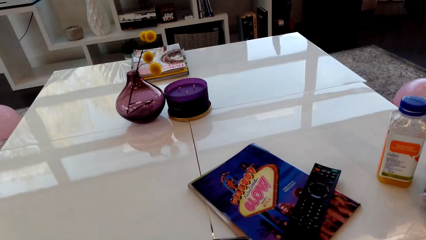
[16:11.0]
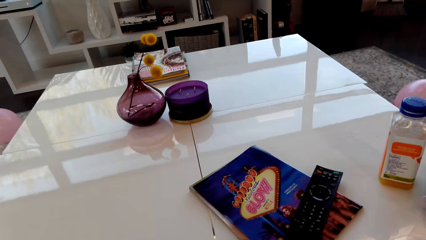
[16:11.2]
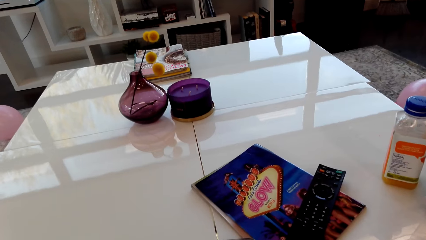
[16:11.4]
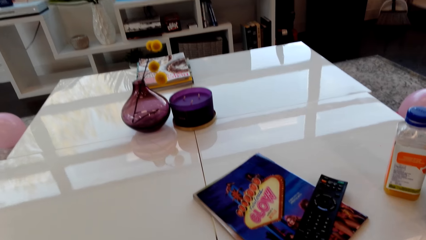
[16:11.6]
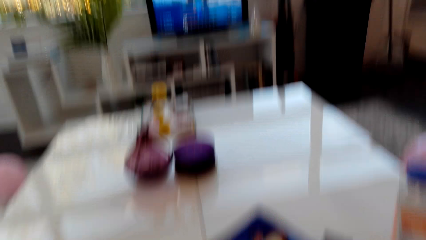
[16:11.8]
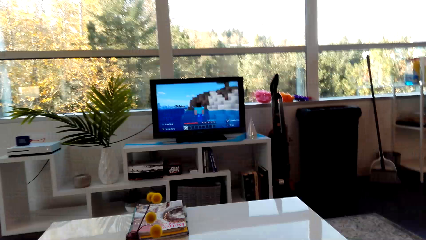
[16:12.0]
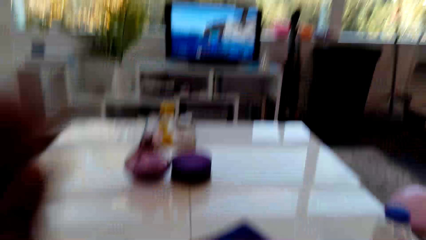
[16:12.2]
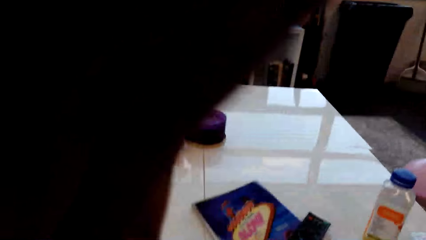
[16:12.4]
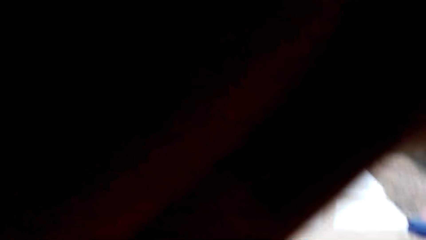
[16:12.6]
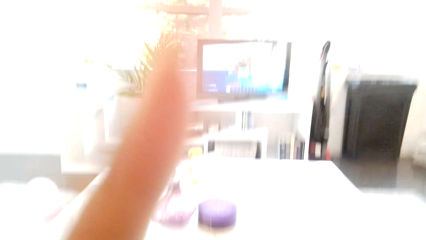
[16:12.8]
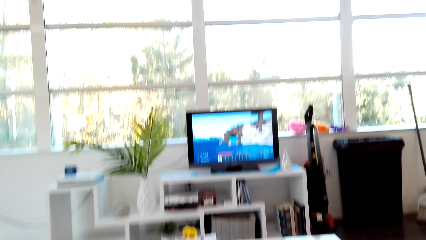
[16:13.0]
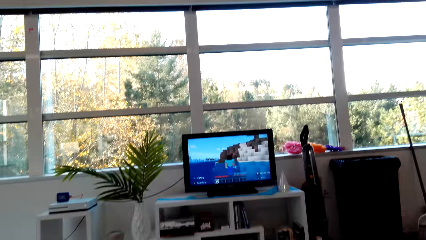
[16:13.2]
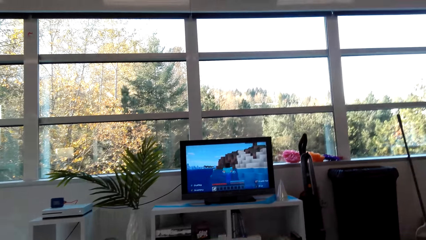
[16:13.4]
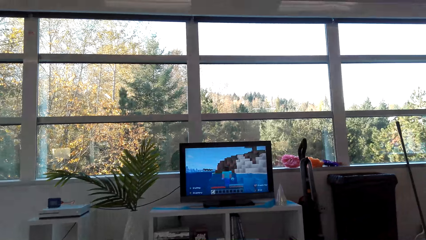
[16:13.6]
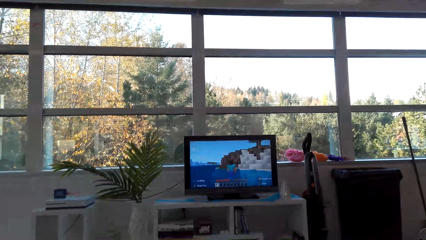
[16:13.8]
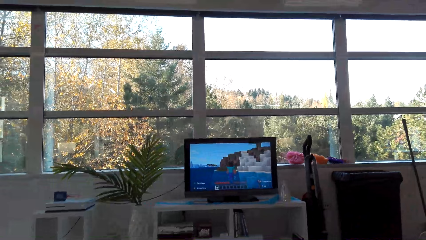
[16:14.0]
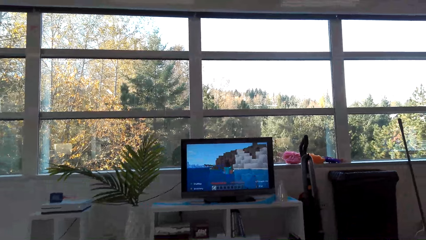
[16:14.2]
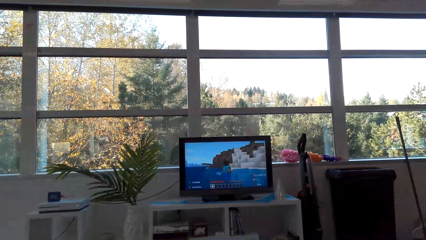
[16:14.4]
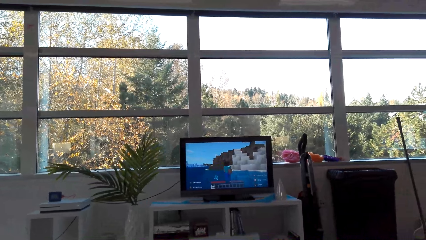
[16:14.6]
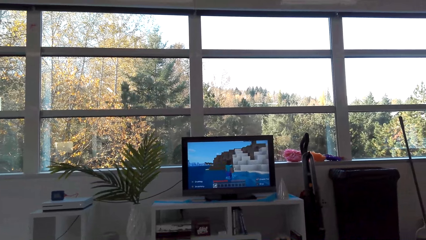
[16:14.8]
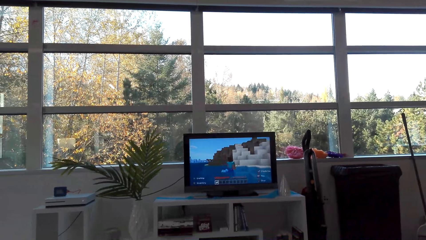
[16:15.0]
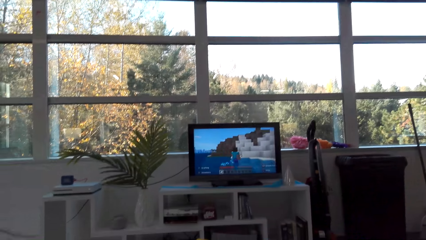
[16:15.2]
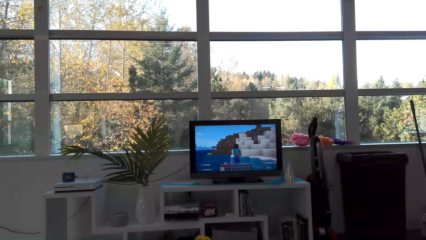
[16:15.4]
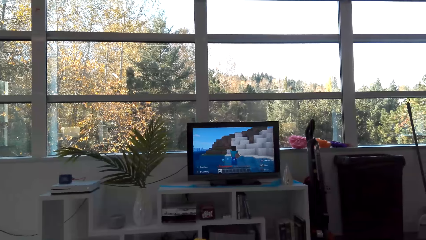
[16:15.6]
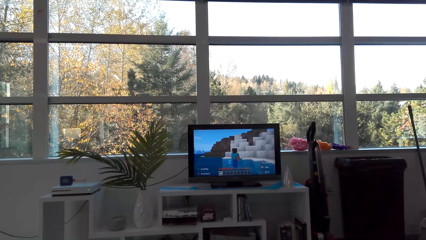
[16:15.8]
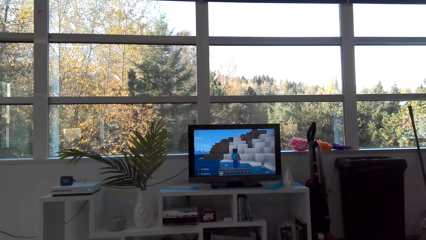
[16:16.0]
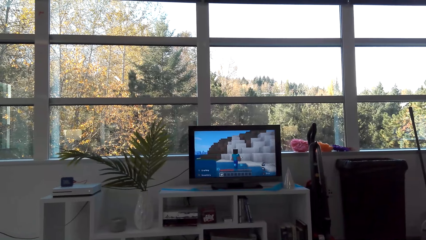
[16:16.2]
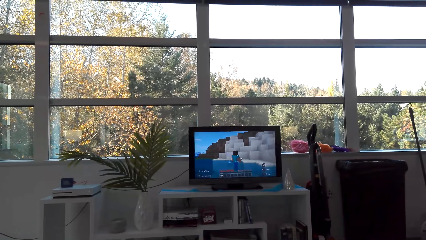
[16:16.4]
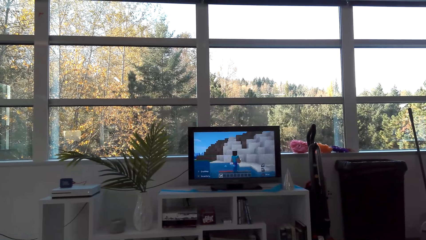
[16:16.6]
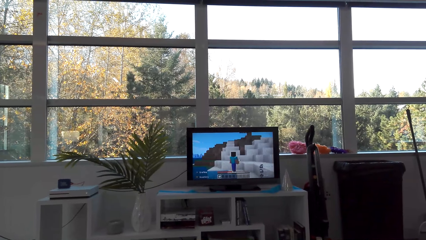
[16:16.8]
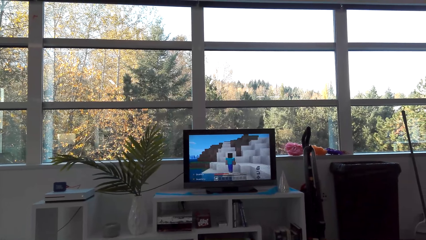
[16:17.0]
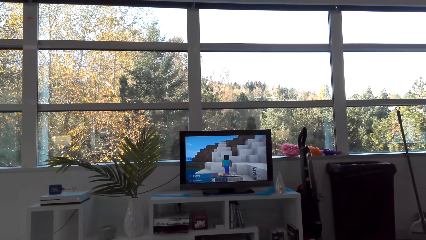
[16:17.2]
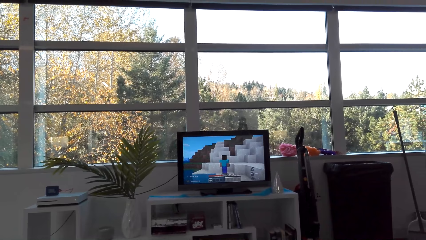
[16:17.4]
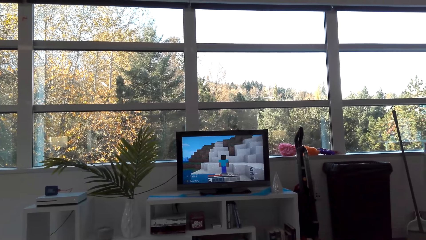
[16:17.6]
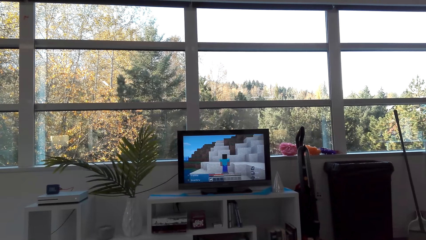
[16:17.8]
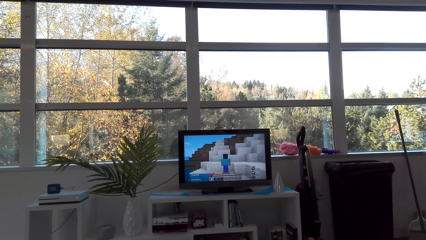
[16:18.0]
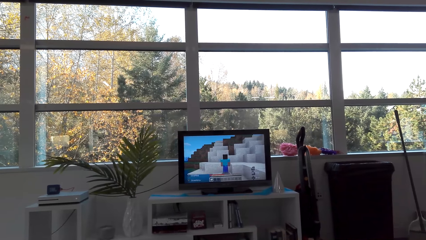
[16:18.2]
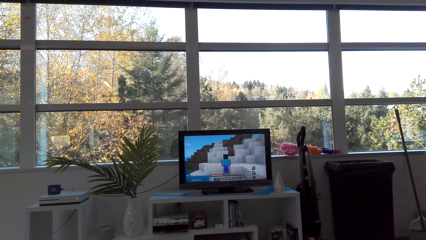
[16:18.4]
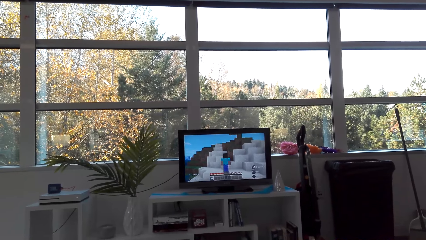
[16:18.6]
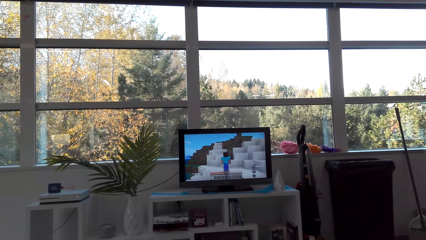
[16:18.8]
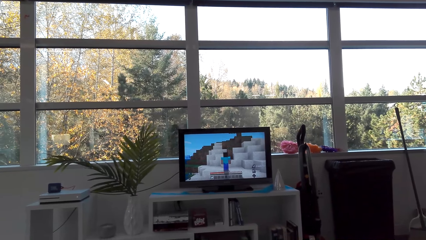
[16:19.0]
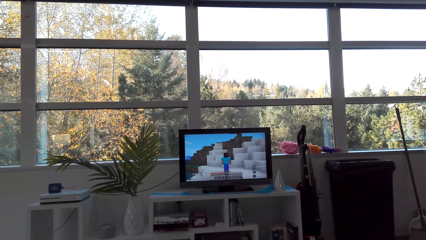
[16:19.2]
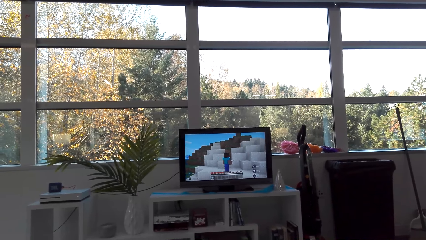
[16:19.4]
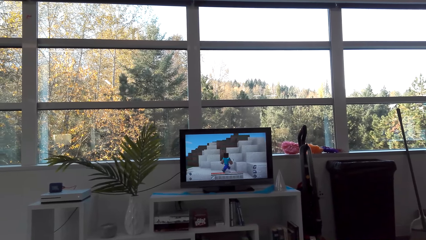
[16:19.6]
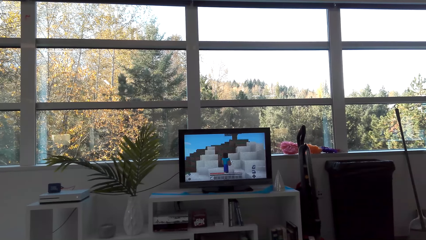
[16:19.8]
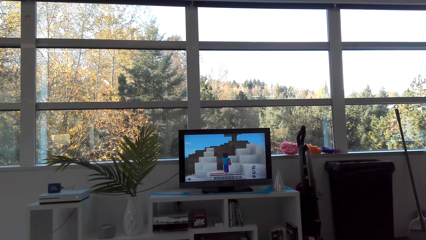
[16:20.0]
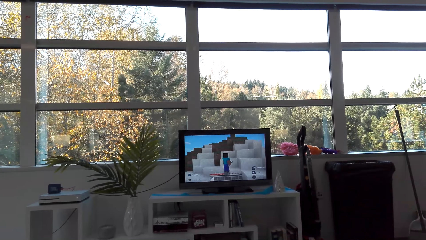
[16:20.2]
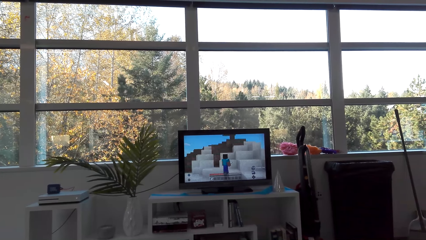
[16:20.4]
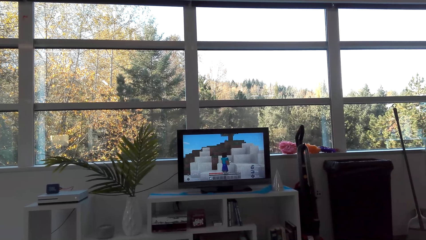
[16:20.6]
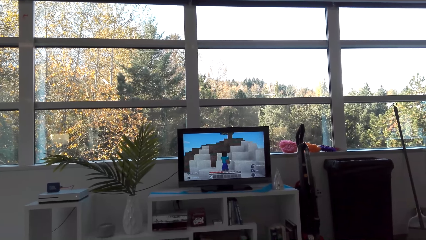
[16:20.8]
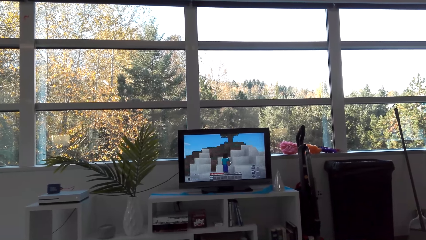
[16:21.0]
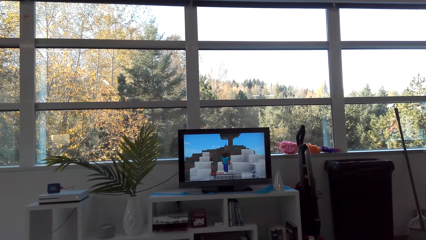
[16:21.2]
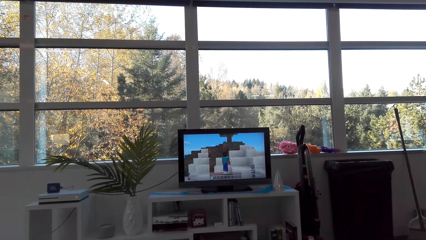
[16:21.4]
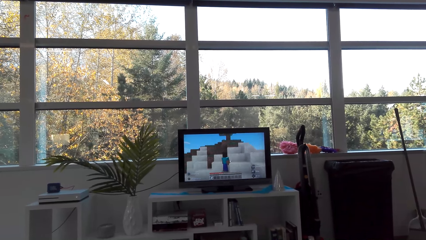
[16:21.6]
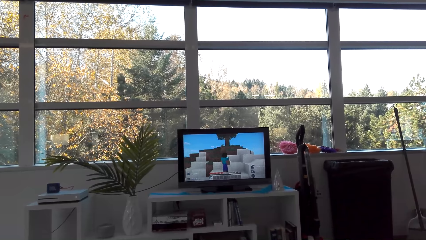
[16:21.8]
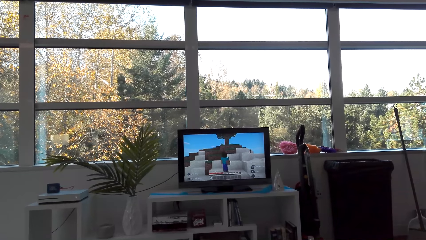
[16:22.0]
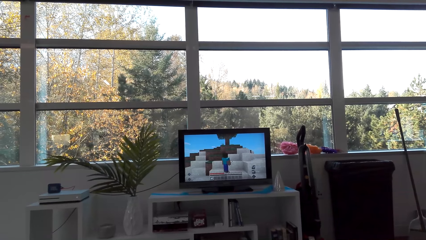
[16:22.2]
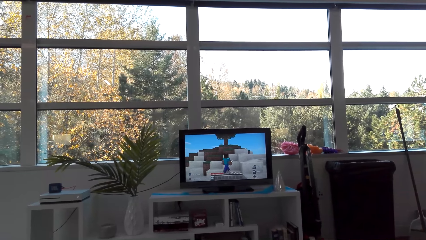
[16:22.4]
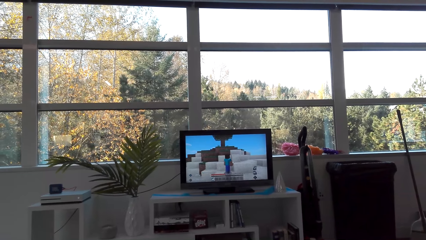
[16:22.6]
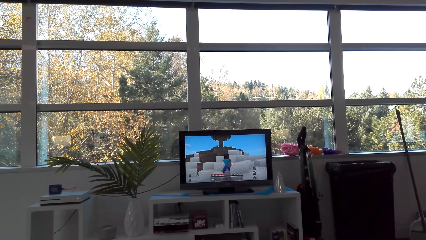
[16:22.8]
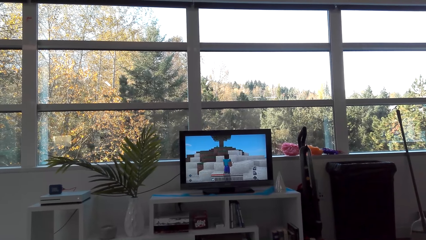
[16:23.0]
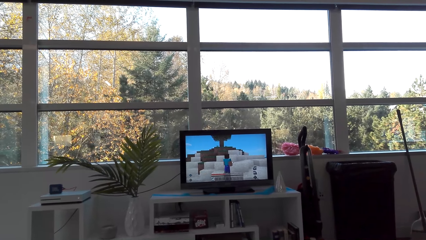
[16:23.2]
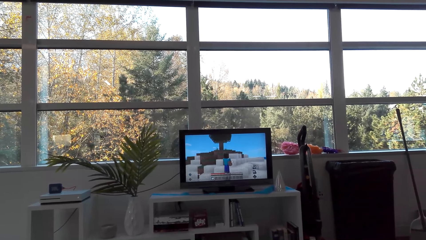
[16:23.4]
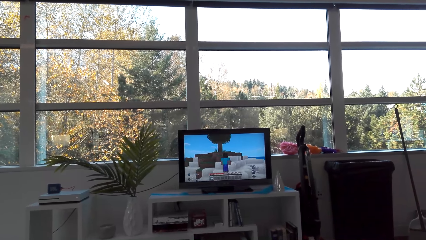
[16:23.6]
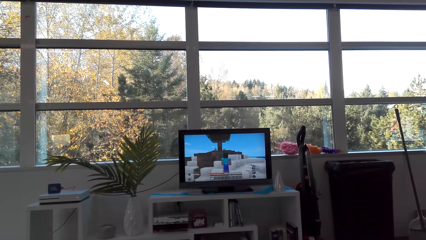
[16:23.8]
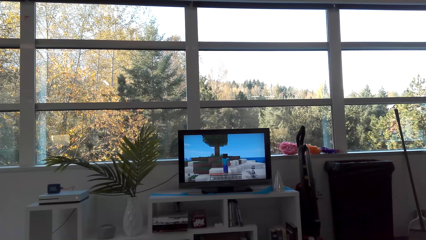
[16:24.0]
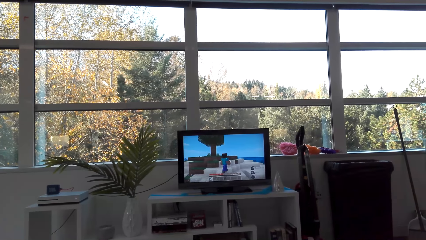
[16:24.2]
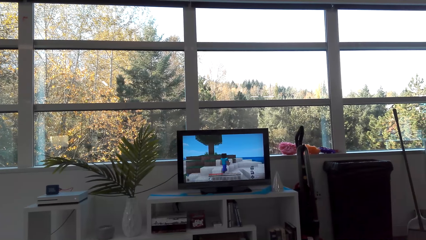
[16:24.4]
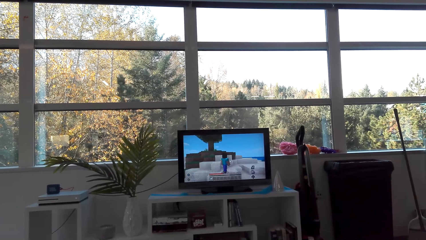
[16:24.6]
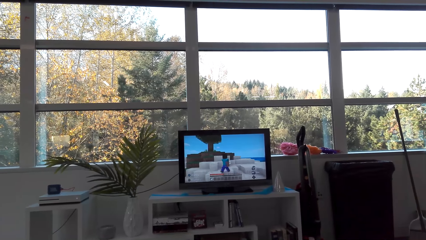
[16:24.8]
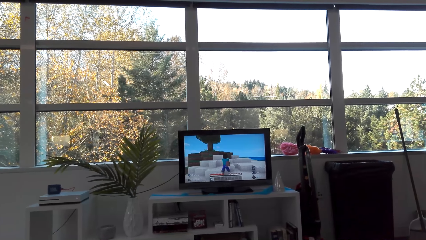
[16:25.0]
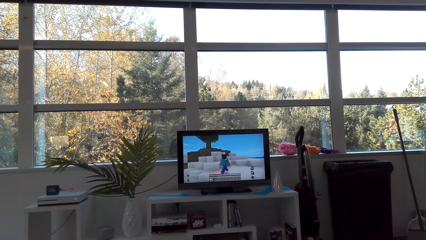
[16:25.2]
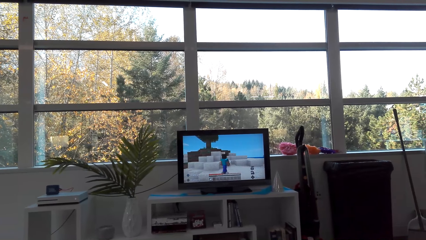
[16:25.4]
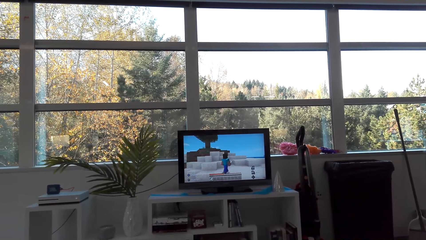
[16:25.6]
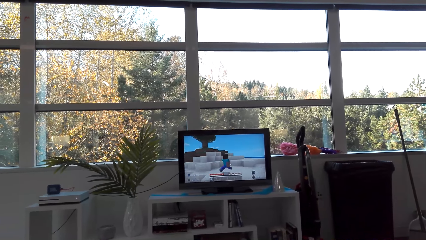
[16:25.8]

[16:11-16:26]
The camera wearer moves the left hand. They play the video game.
